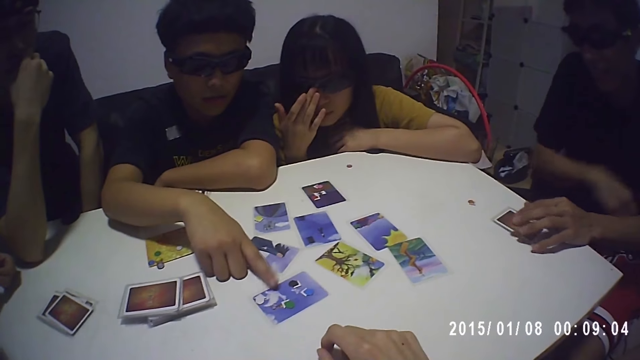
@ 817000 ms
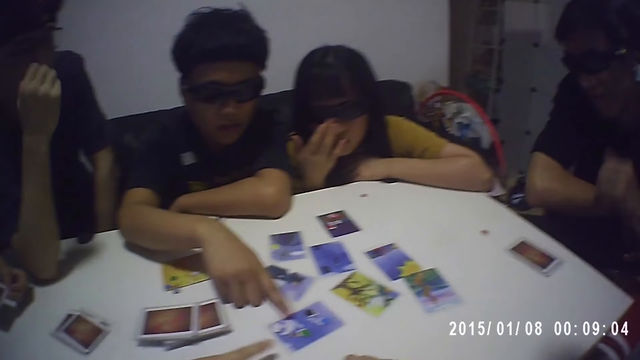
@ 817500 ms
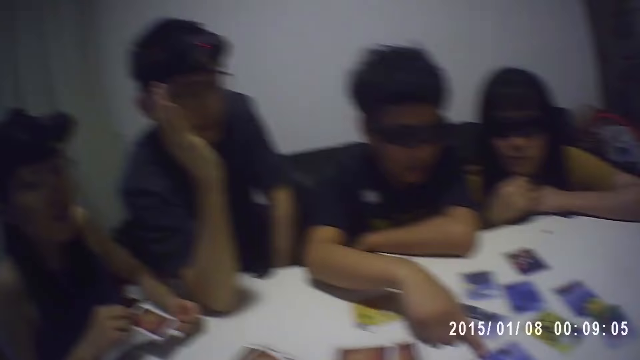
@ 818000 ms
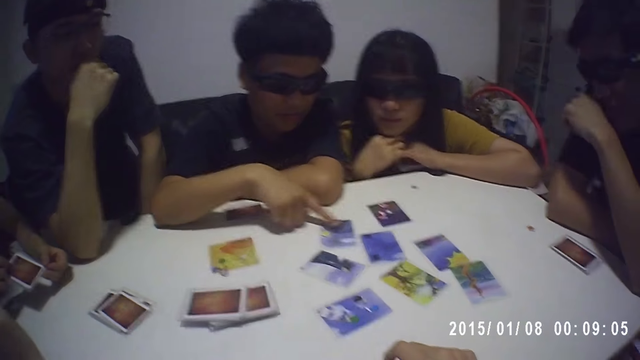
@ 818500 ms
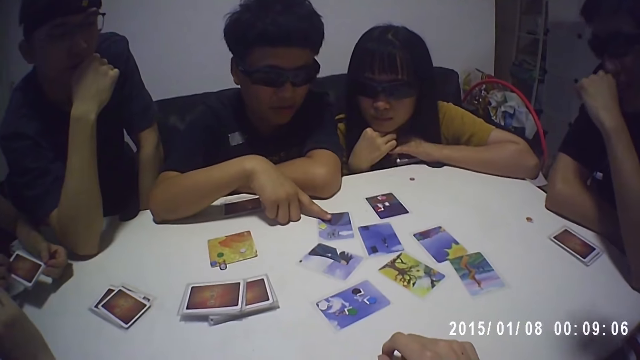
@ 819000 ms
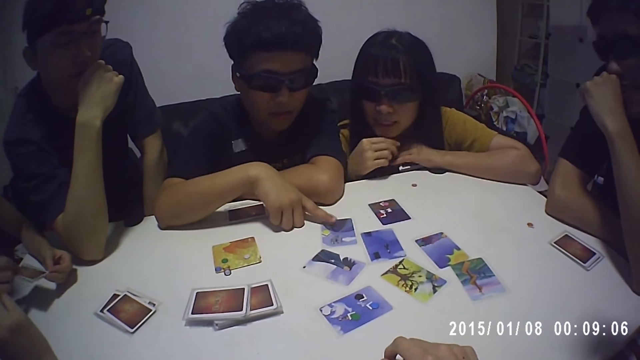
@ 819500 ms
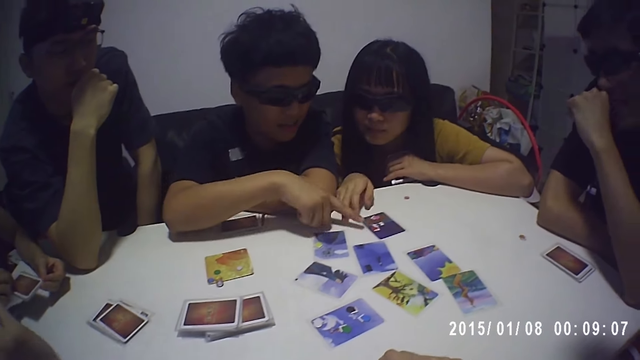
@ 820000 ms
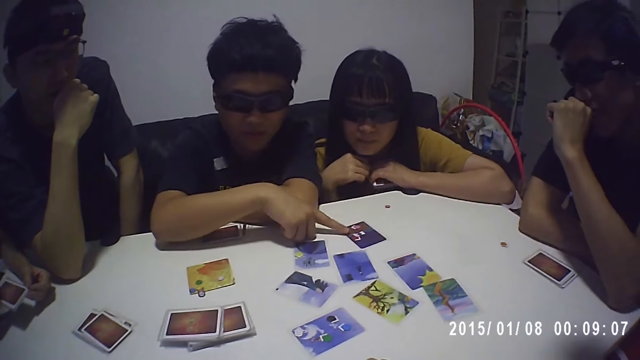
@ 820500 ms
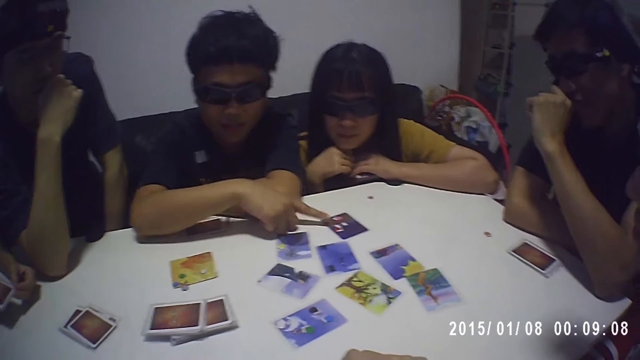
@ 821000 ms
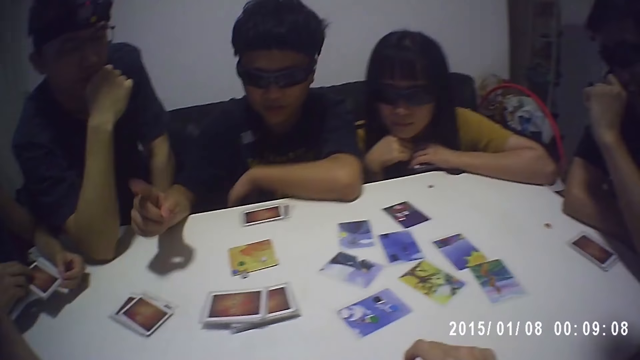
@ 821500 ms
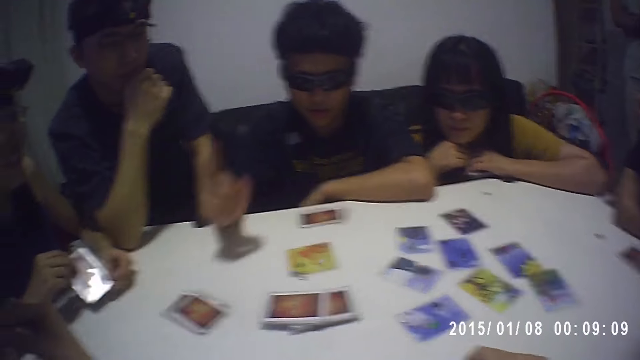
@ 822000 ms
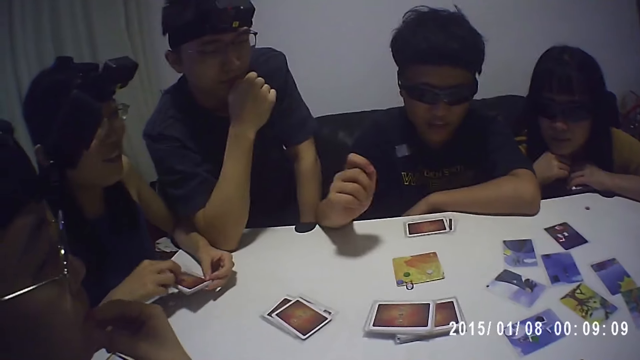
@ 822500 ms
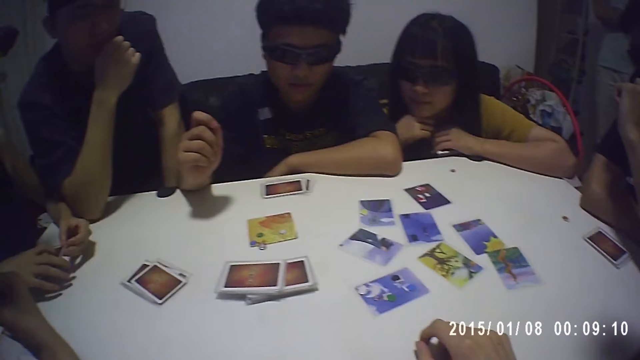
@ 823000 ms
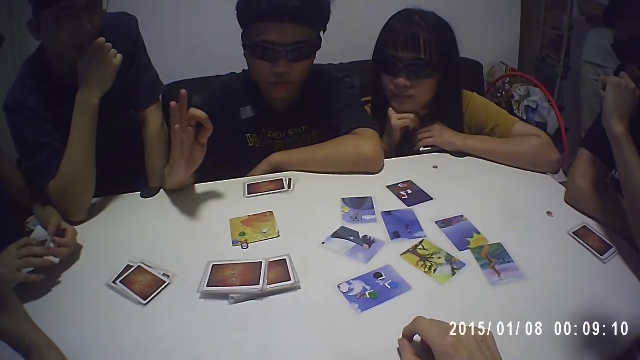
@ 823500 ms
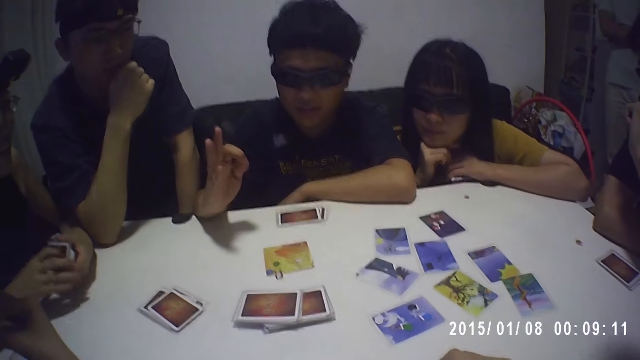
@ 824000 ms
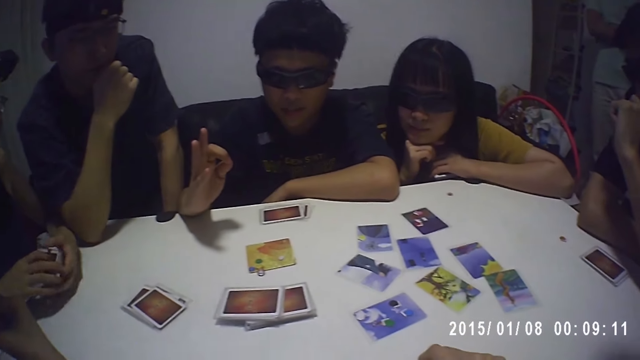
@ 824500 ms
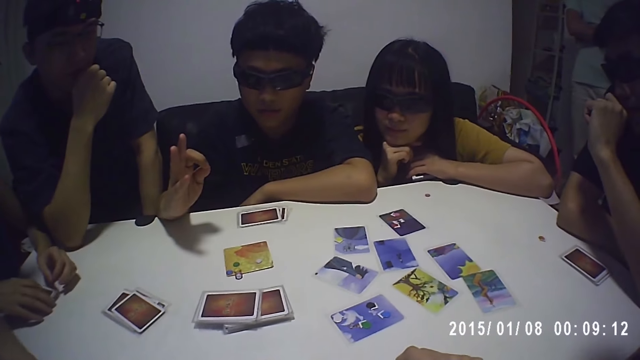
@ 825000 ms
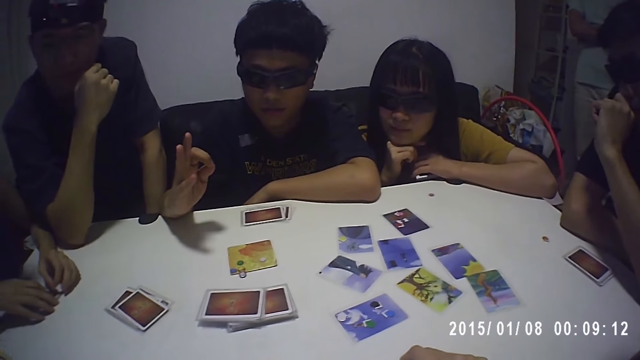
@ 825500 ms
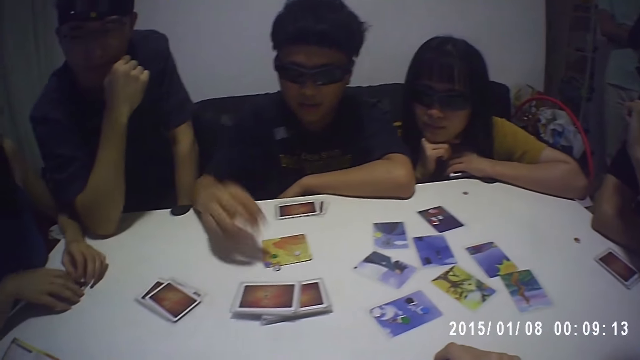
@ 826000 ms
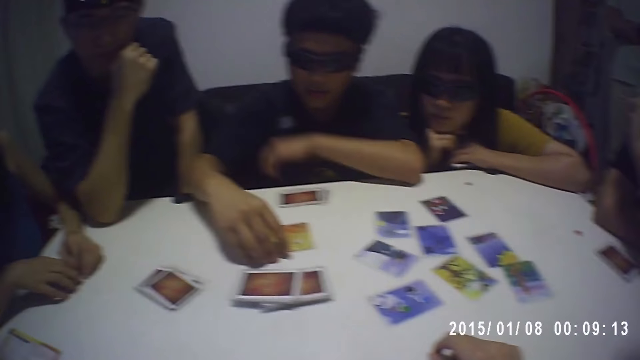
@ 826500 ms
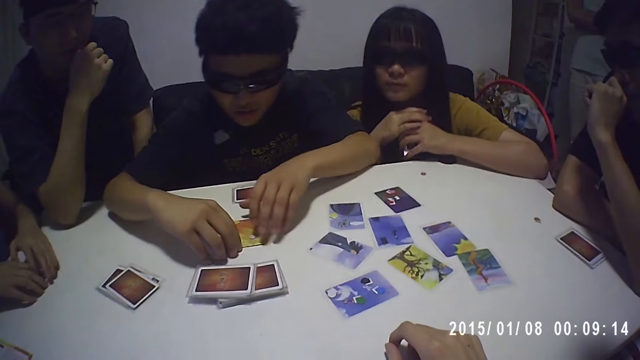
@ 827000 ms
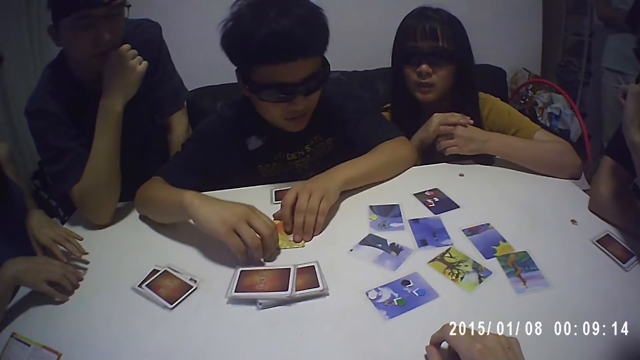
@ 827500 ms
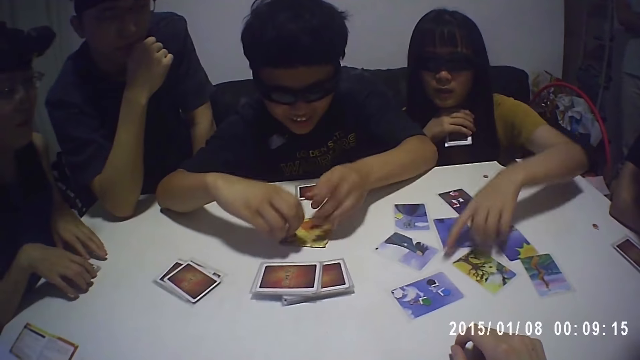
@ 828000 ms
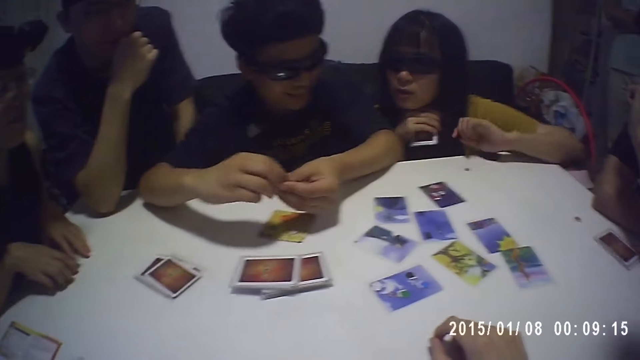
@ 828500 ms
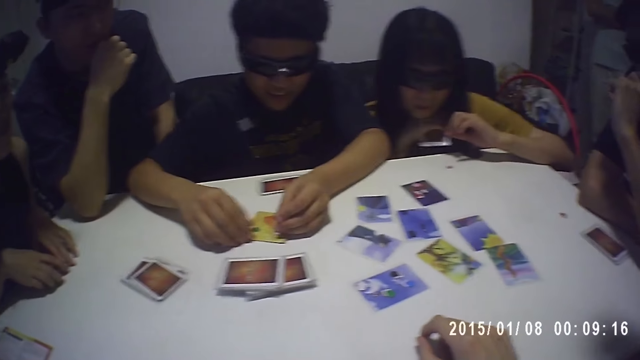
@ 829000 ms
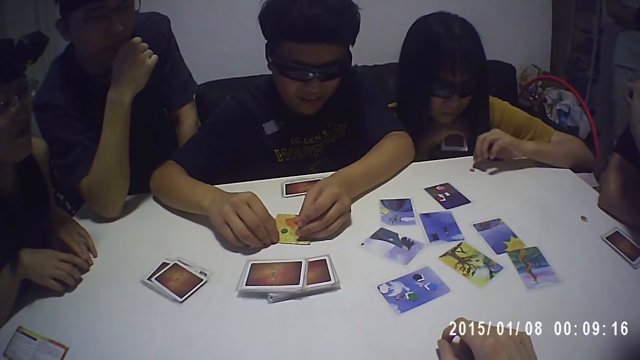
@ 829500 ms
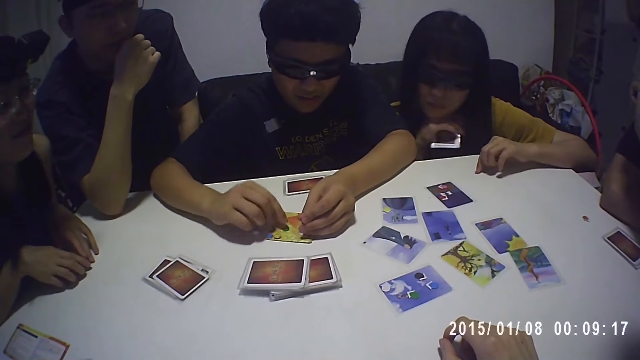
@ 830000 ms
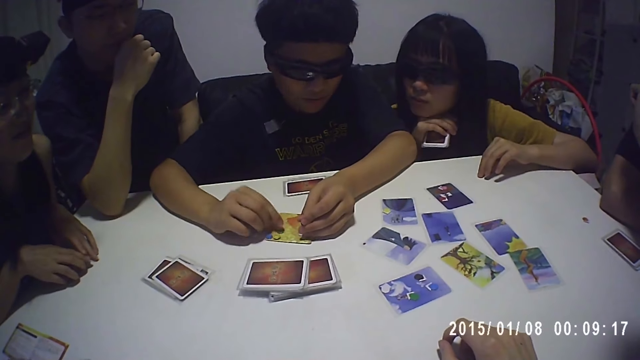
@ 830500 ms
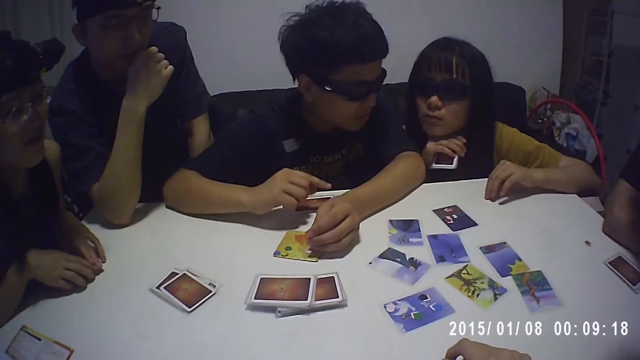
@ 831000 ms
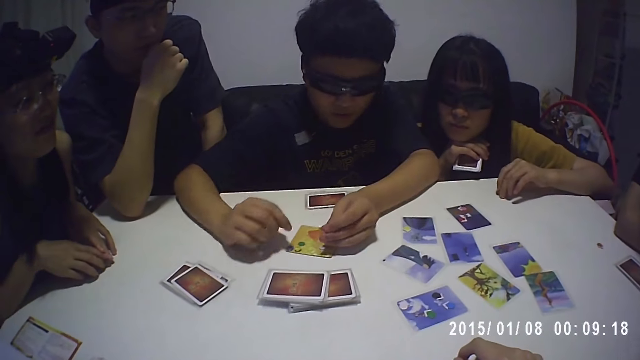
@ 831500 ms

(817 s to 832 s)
The woman places the card on the table with her right hand. The man holds a token on the card with his right hand. The man places his left hand on the card. The man lifts the token from the card with his right hand. Another woman points at the card on the table with her left hand. The man holds the token with both hands. The man holds the token on the card with his right hand. The man moves the token on the card with his right hand.

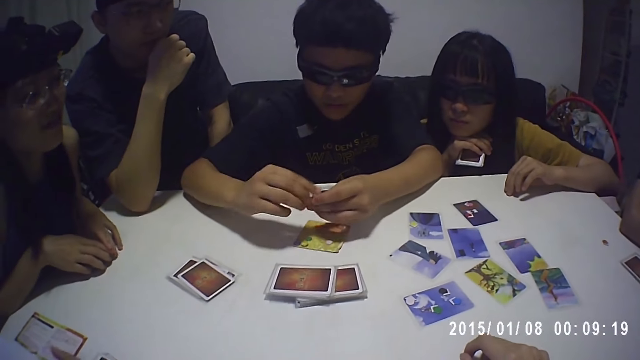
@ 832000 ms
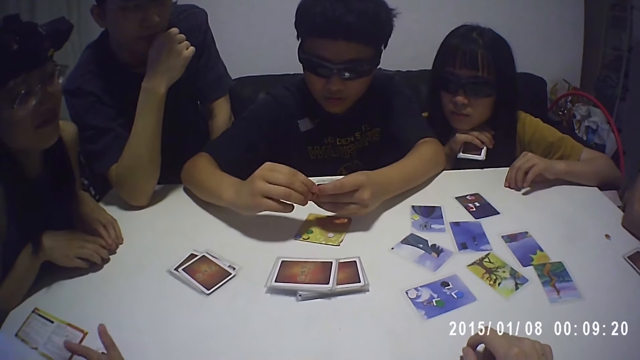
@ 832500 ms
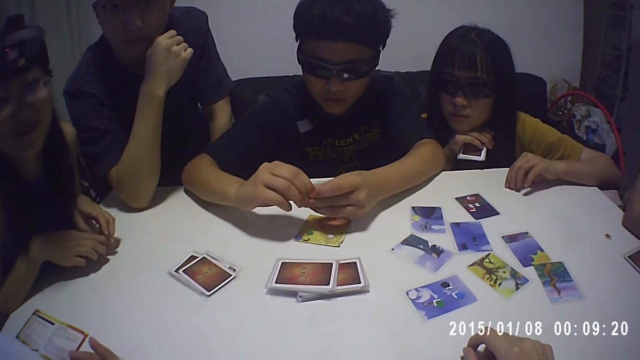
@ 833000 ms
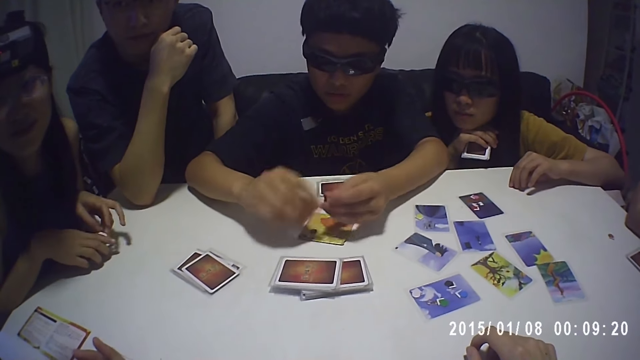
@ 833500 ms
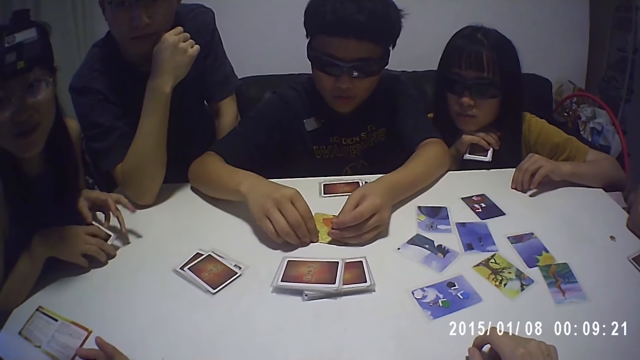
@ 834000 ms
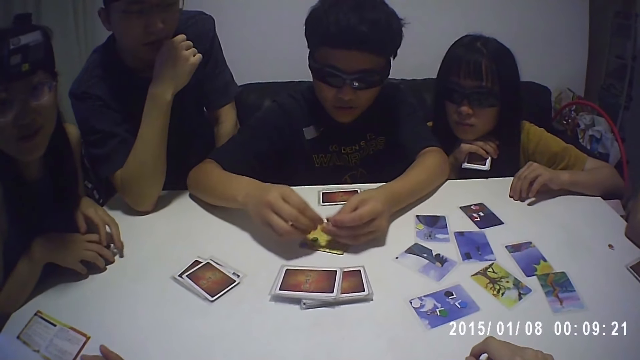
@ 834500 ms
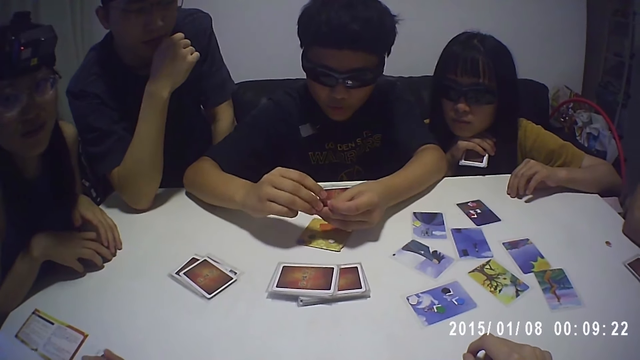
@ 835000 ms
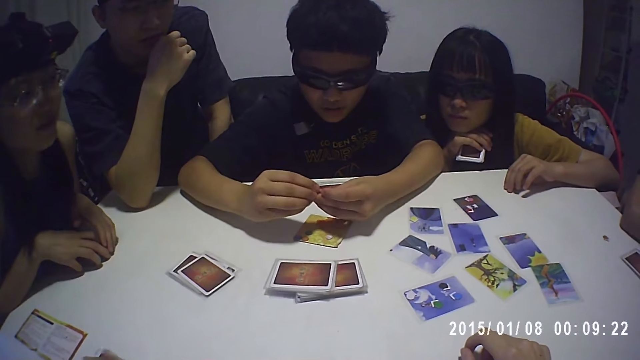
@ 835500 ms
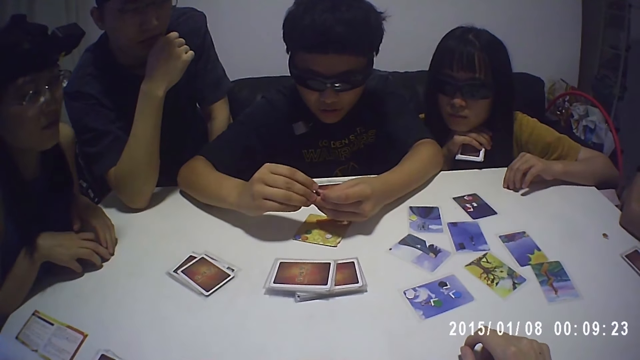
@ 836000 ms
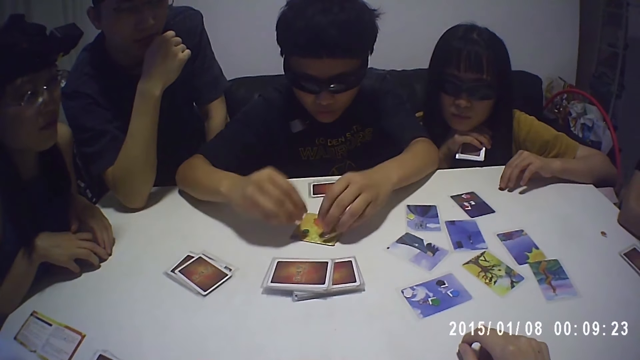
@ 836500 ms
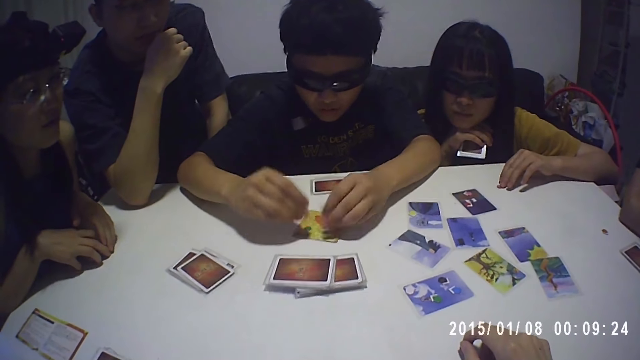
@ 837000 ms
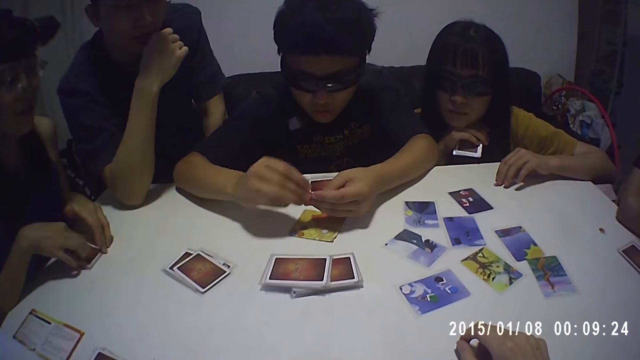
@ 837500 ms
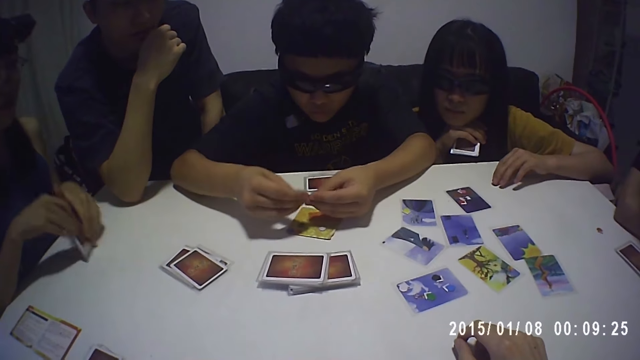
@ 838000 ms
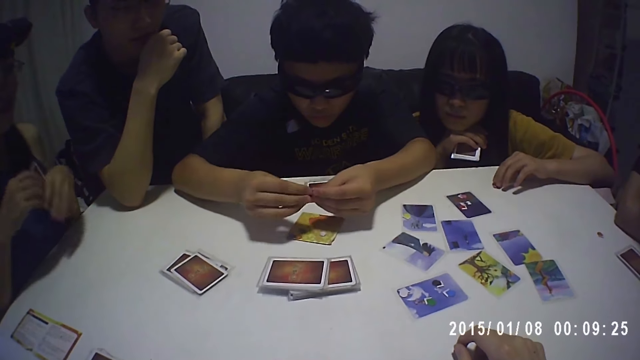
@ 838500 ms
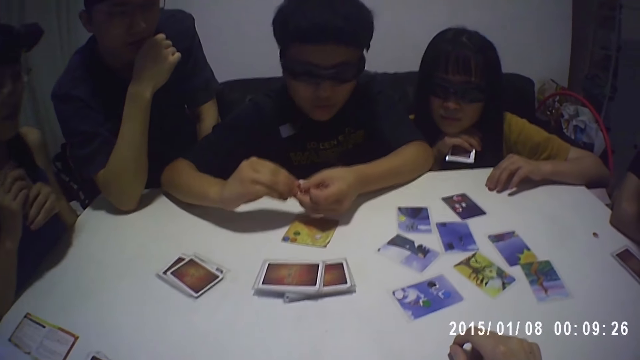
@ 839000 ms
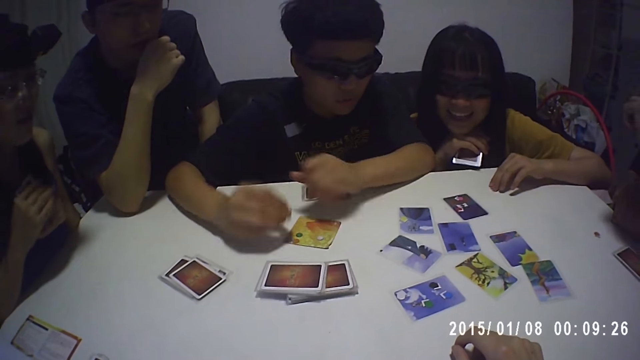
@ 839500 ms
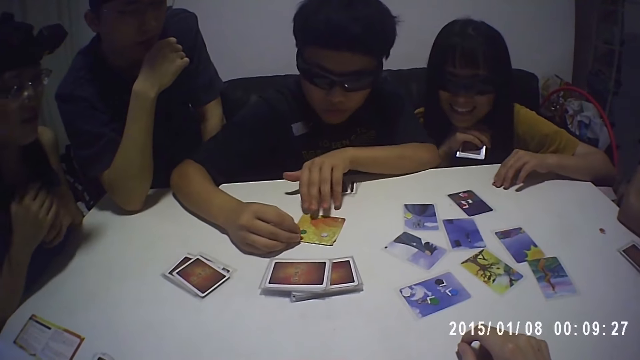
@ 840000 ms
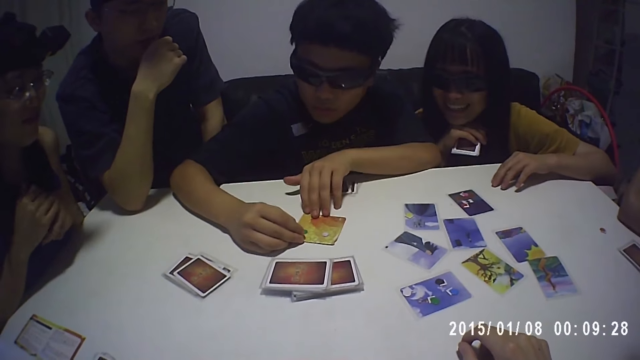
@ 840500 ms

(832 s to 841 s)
The man holds the token with both hands. The camera wearer talks. The man picks the token from the card with his right hand. The man holds the token with both hands. The man touches the card with both hands and holds the tokens with both hands. The woman picks the card from the table with both hands. The man passes the token to his right hand with his left hand. The man touches the card with his left hand.
